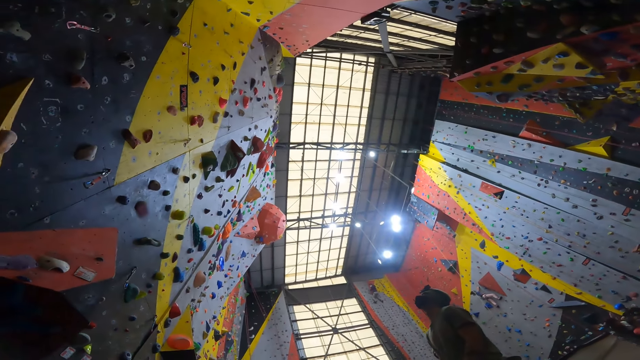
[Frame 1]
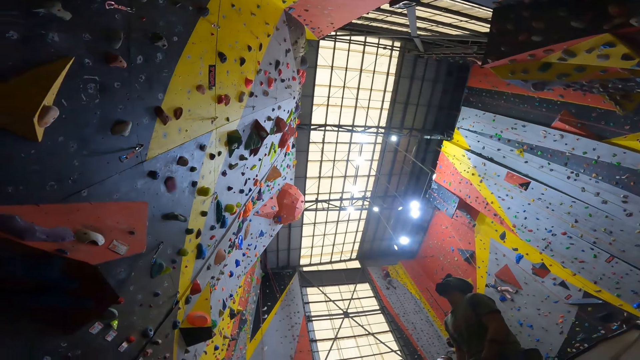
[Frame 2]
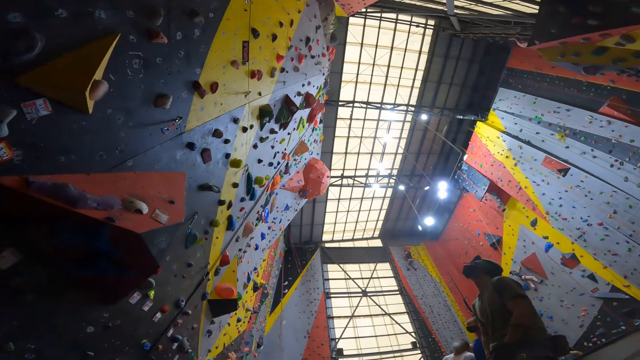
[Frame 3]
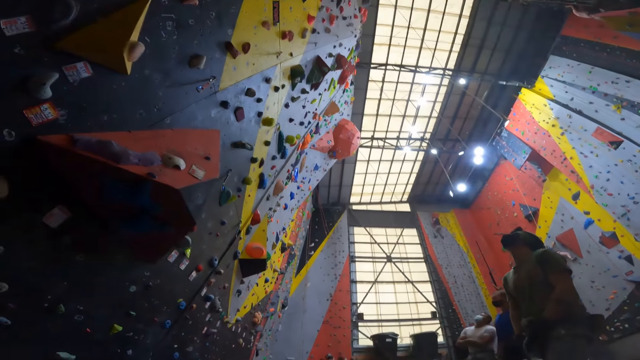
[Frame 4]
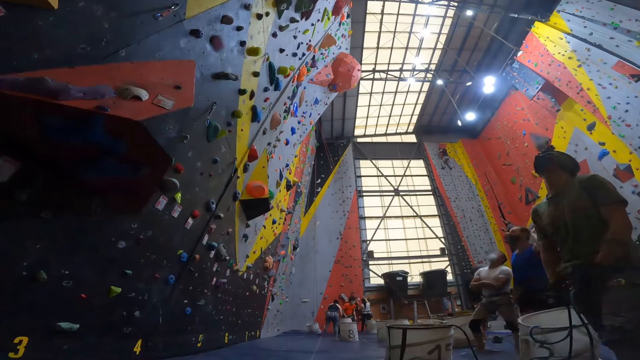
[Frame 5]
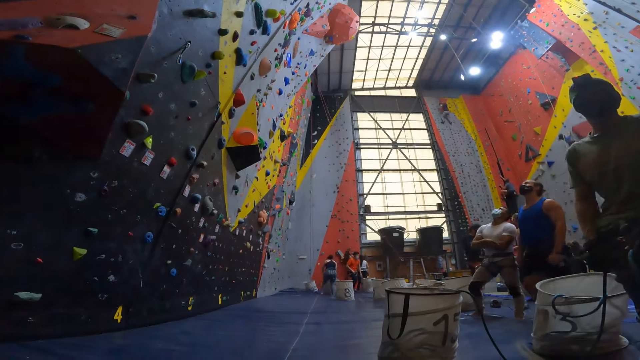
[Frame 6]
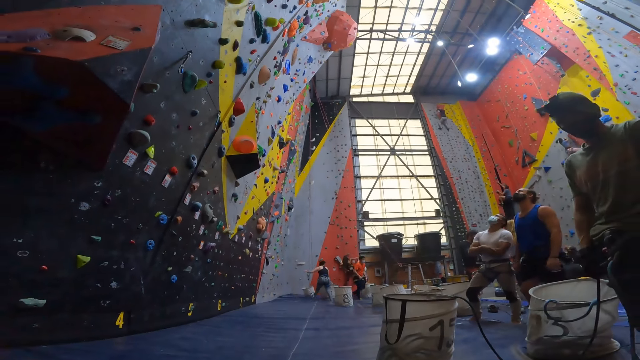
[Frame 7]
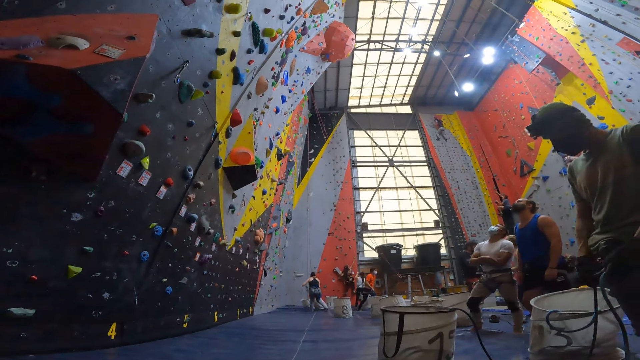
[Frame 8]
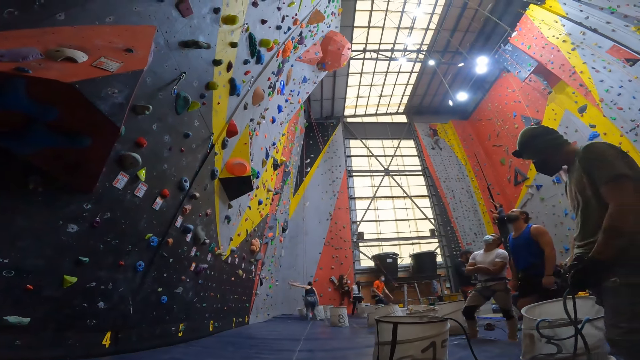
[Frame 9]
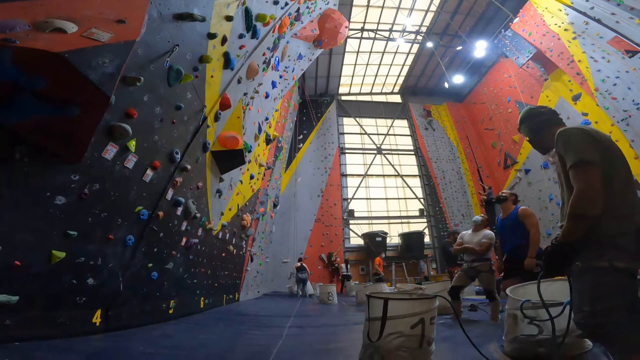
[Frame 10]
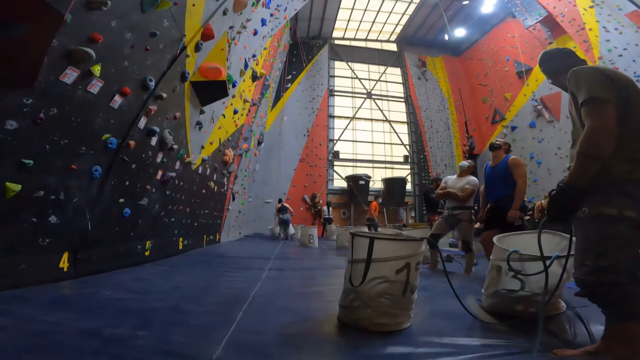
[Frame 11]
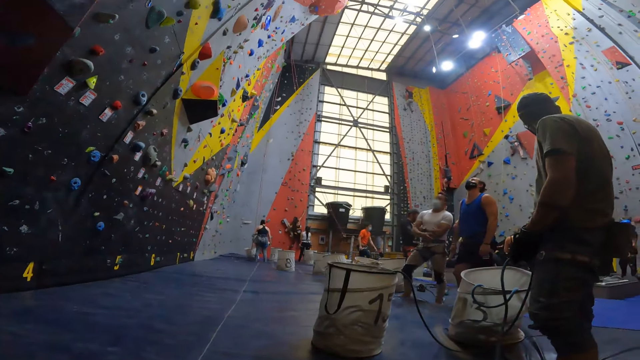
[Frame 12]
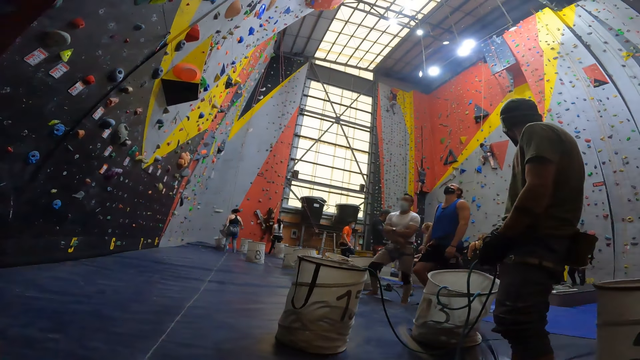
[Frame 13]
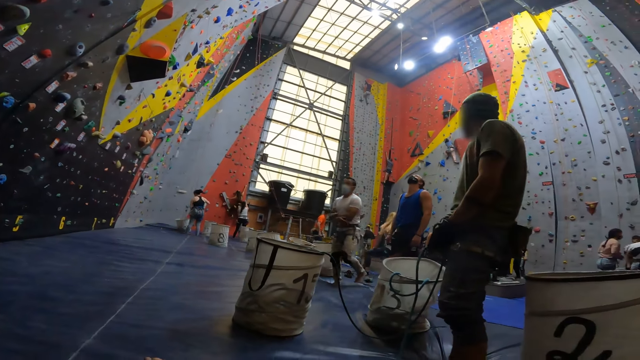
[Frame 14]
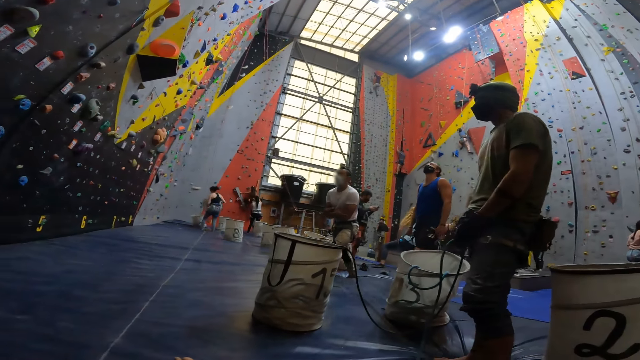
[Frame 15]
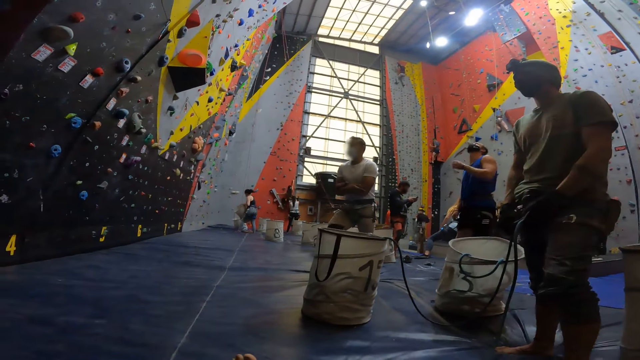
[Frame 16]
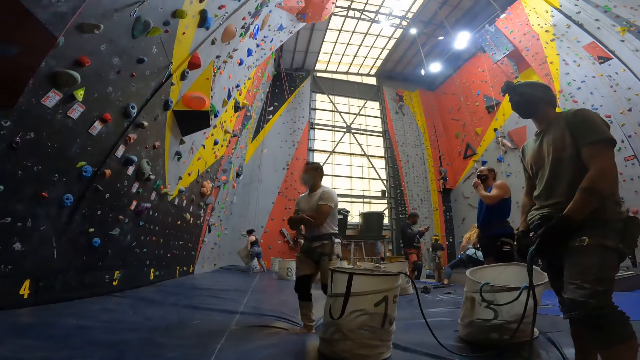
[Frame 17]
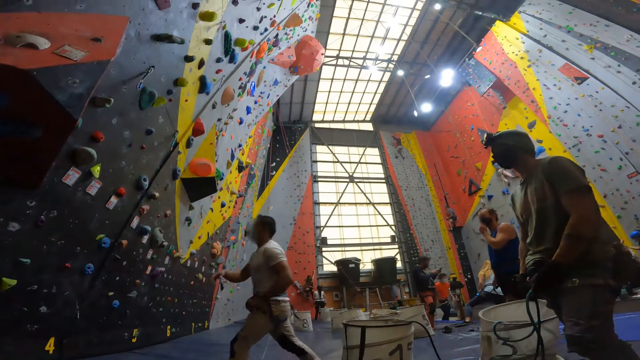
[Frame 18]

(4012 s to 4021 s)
A person moves the hand down. Another person walks from the wall. A third person moves the rope. A fourth person moves to the wall.

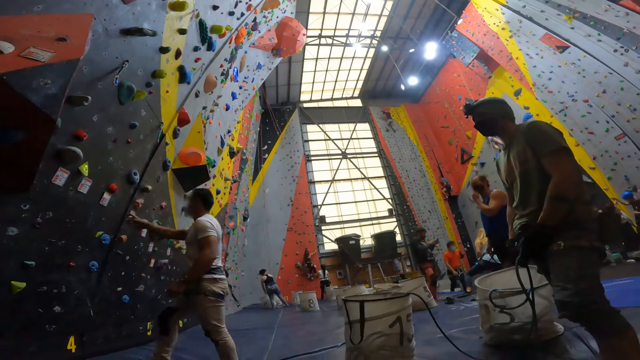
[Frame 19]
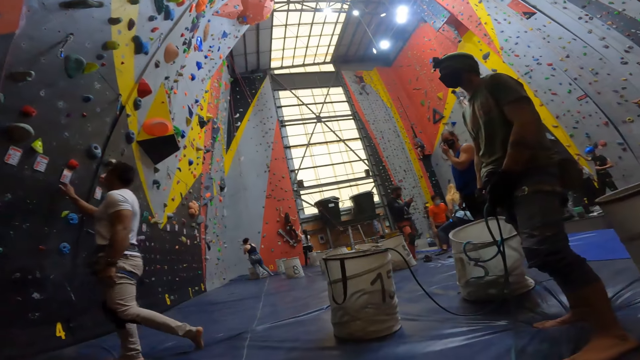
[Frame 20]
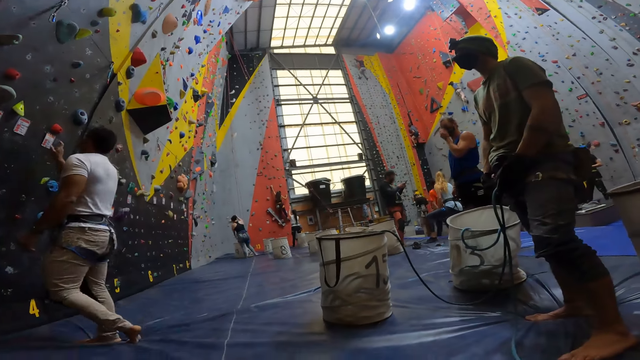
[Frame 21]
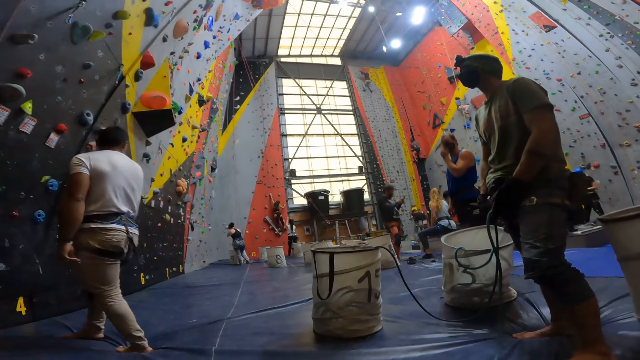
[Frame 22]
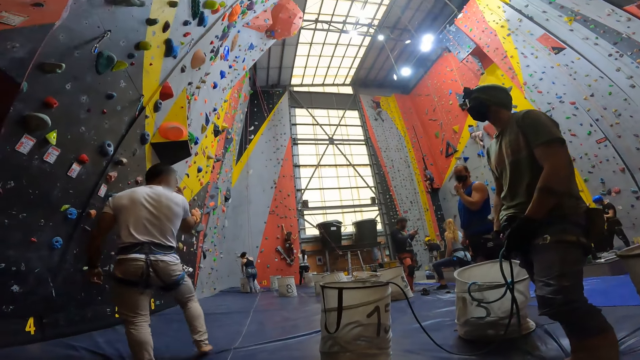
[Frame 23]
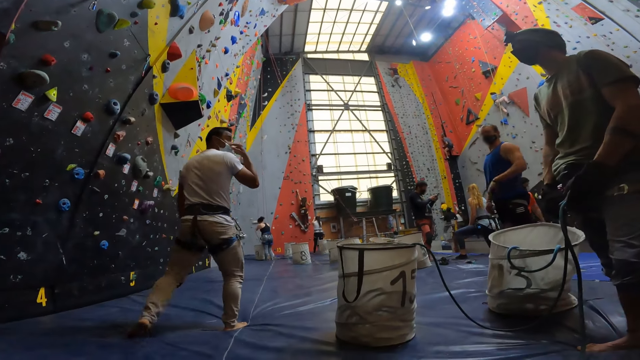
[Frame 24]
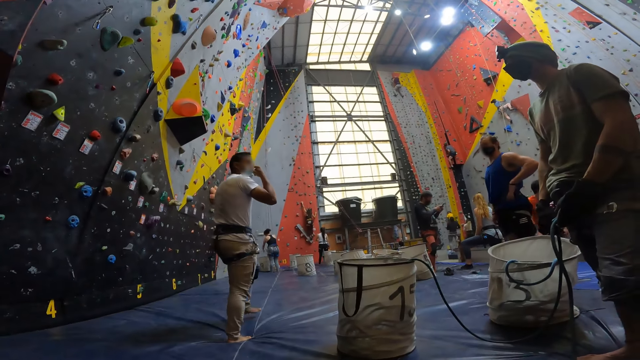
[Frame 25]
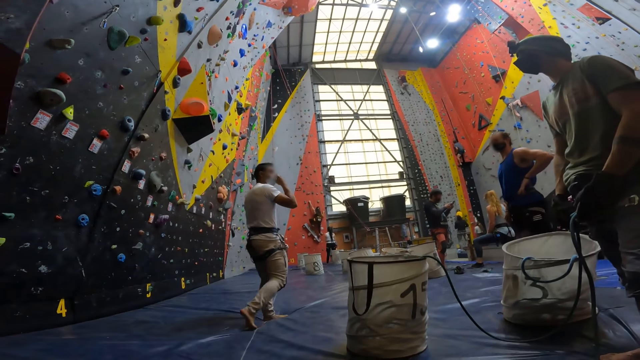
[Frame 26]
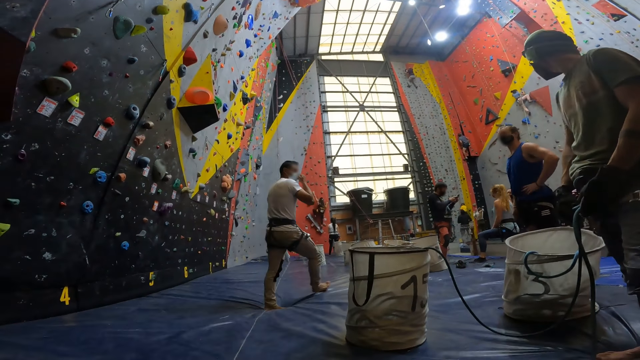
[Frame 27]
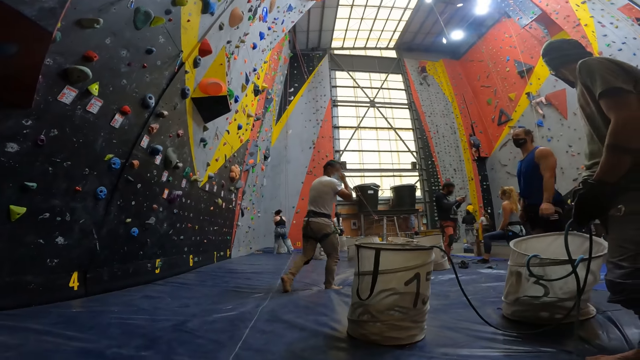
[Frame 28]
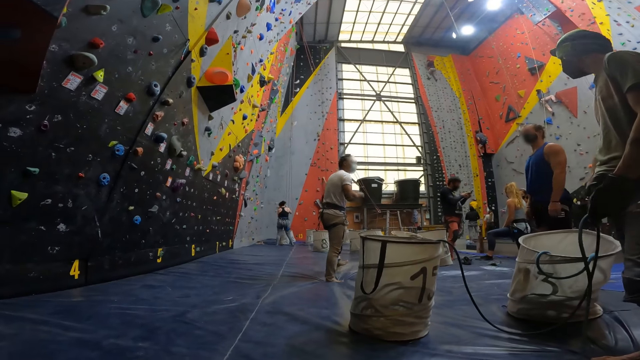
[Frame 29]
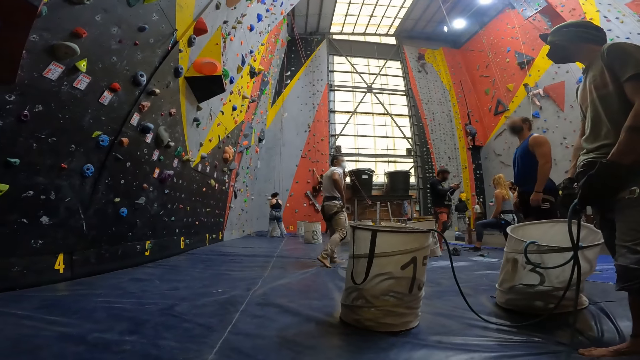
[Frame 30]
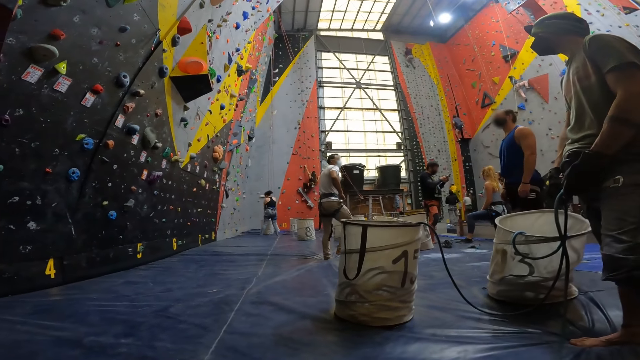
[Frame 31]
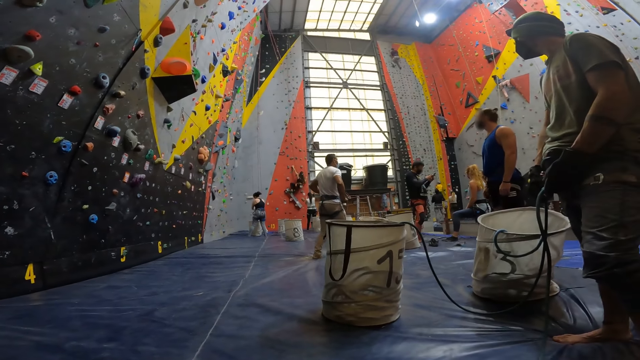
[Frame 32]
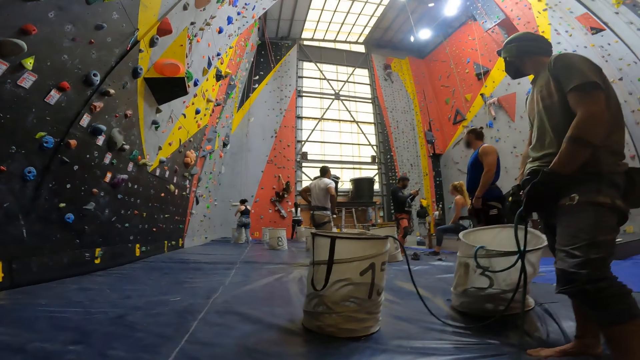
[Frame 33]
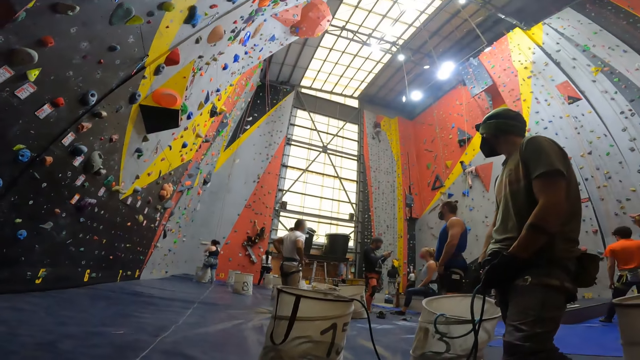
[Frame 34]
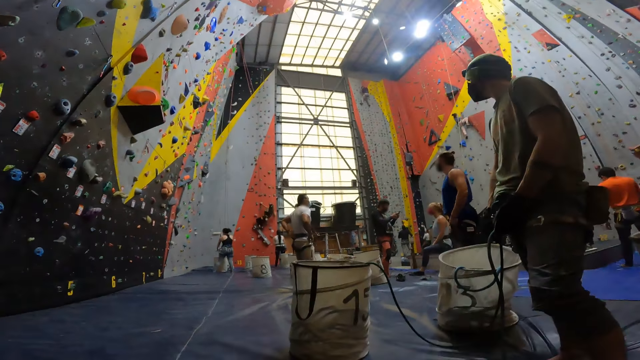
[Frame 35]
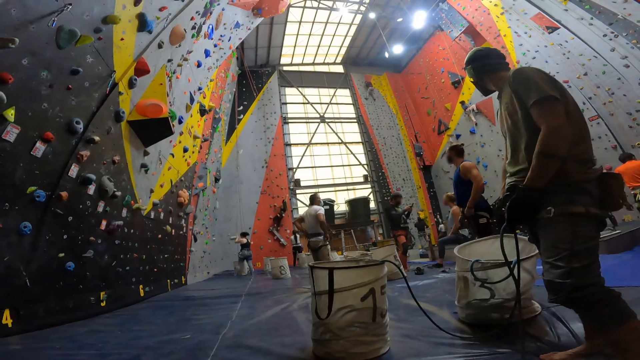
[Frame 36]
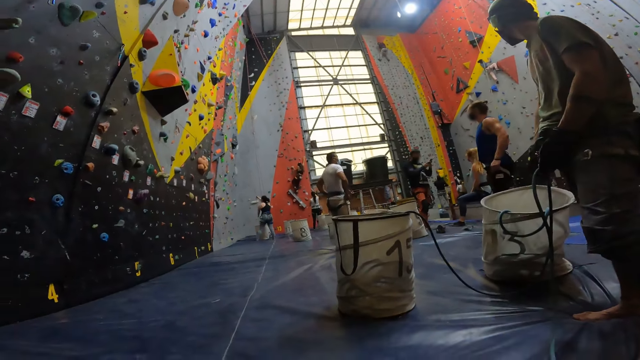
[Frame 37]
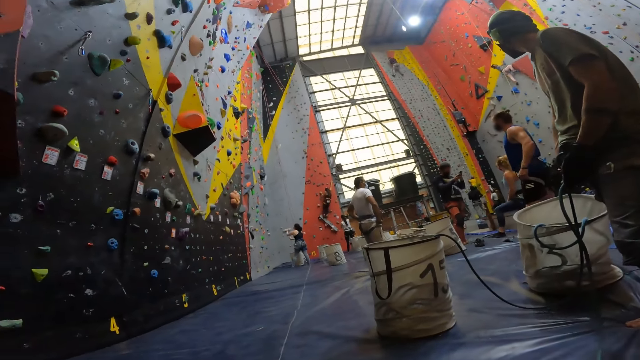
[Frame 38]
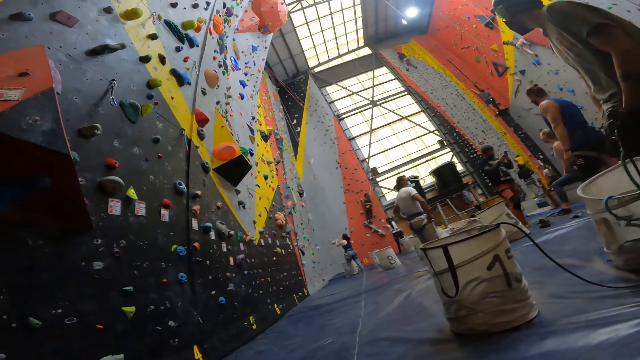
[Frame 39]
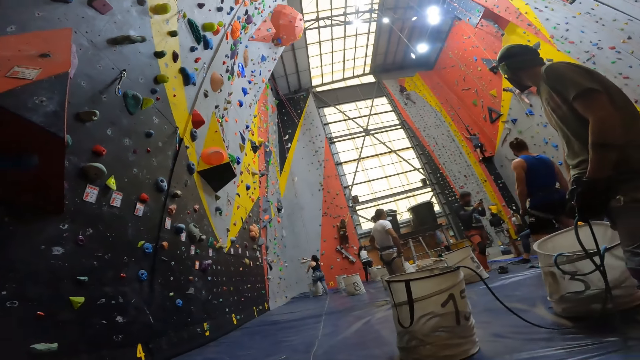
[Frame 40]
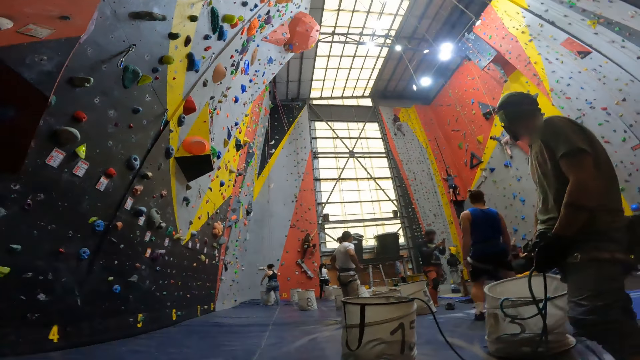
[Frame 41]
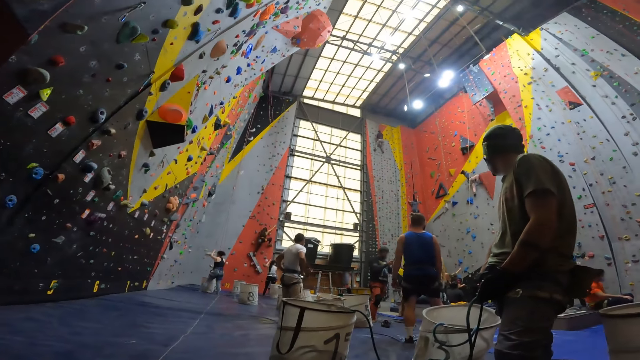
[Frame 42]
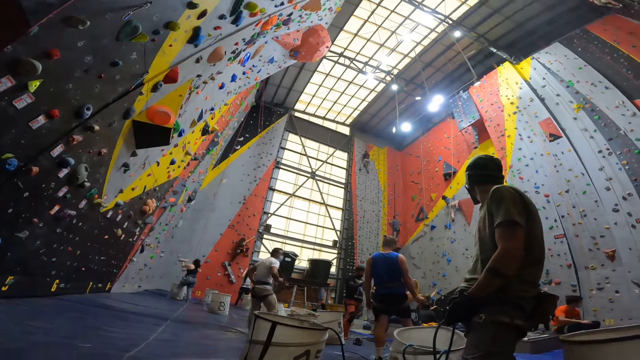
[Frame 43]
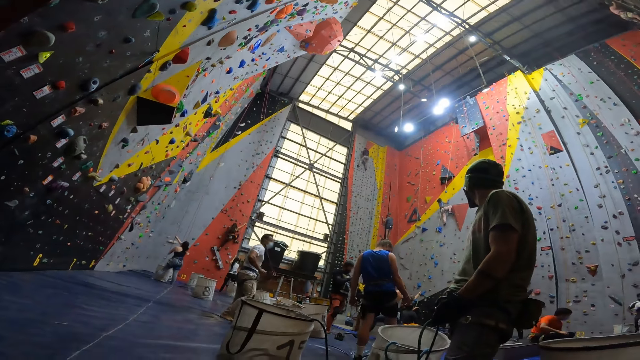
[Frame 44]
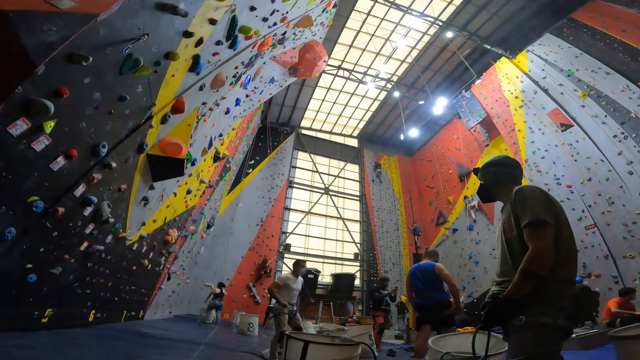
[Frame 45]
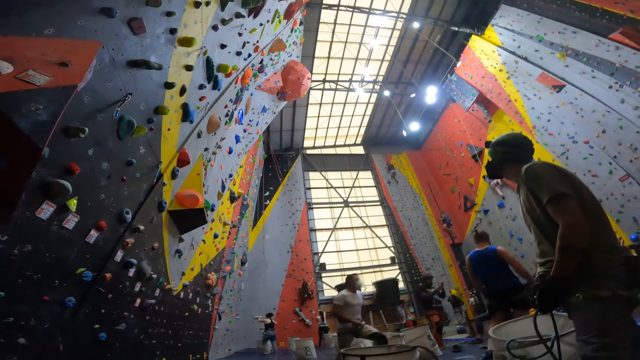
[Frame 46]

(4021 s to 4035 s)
A person points at the wall. The person moves a hand to the face. Another person moves the hand to the waist. The first person walks to the other person. The first person moves the trouser. Another person climbs the wall.
